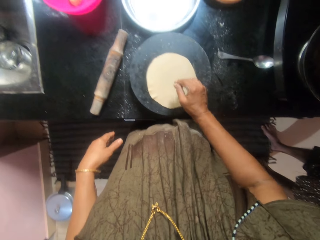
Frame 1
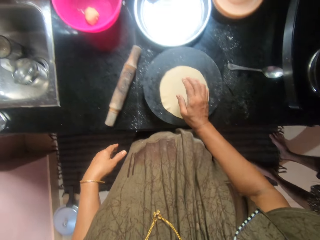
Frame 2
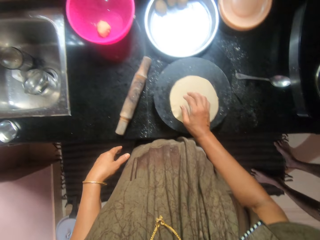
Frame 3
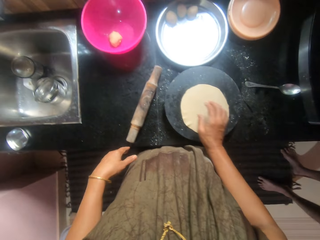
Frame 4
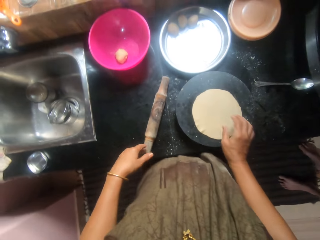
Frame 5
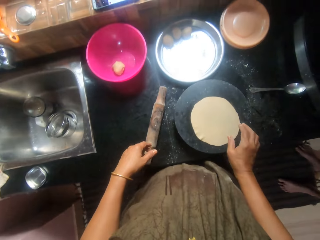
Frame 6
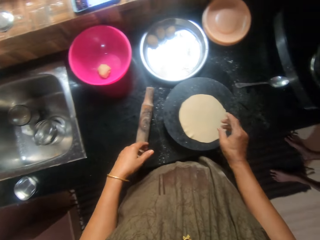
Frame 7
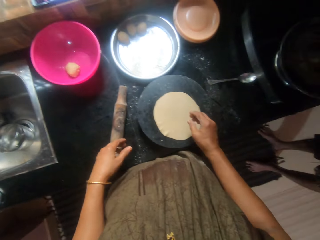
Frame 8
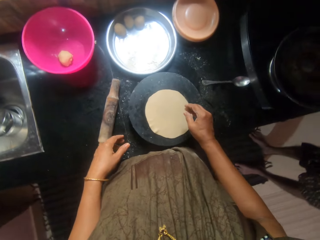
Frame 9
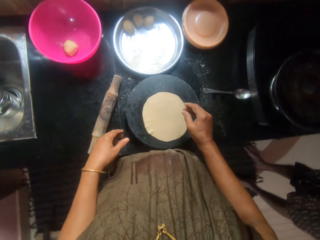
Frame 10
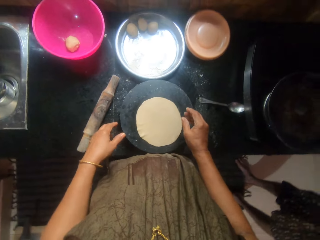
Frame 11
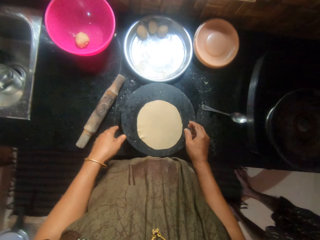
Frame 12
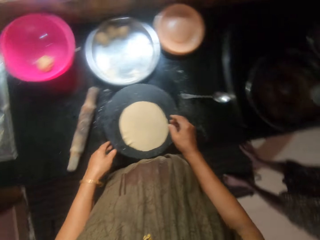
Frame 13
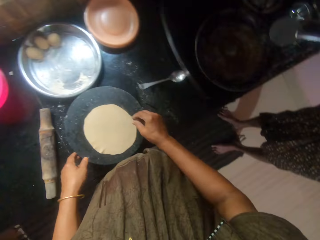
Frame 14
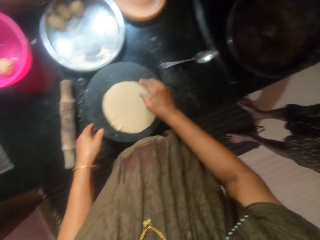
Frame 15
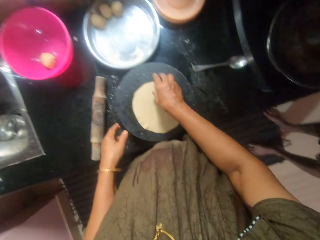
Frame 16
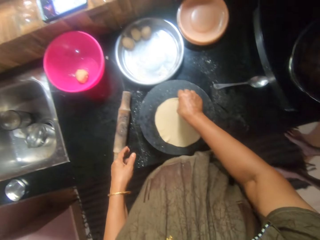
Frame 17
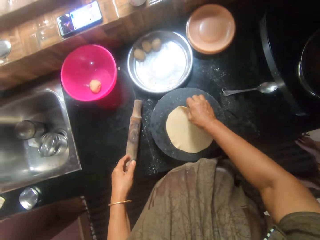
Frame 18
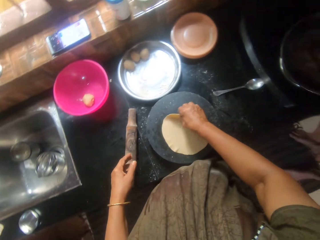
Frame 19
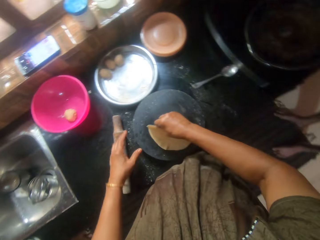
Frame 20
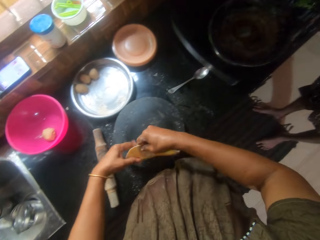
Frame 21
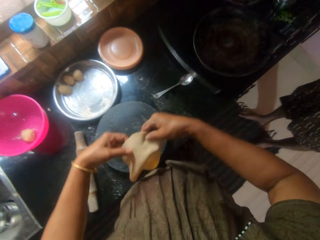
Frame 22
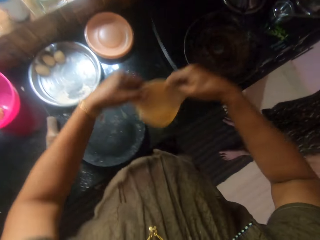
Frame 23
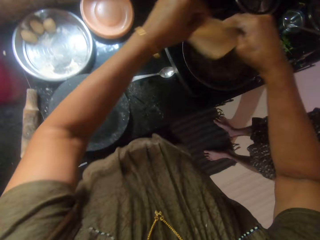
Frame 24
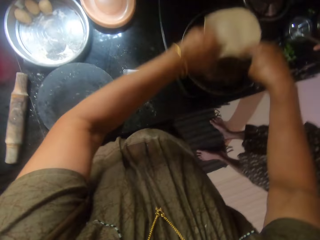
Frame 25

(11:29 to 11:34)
The camera wearer looks around the kitchen. They pick the dough from the pastry board. They place the roti on the pan.

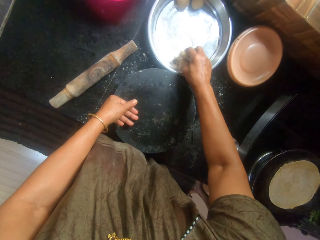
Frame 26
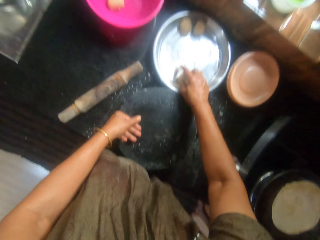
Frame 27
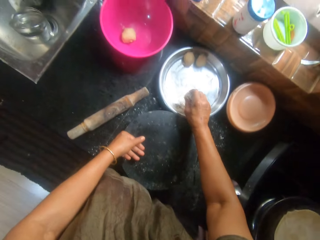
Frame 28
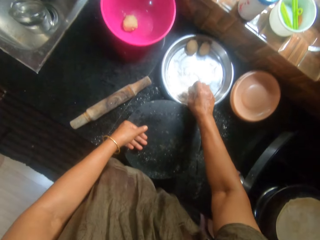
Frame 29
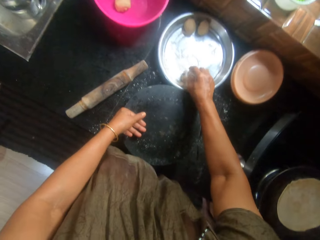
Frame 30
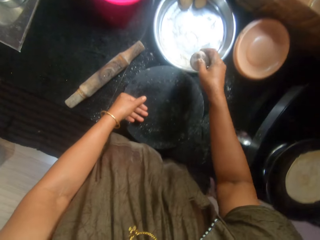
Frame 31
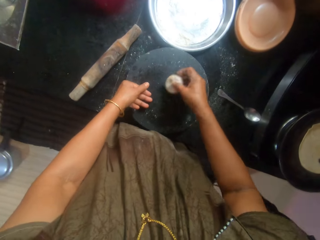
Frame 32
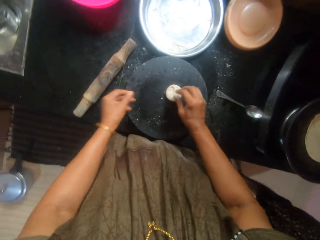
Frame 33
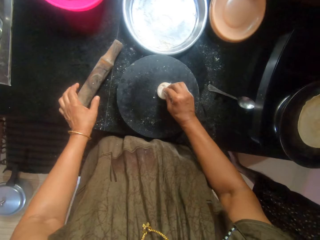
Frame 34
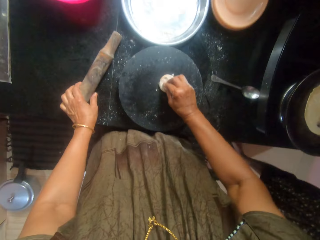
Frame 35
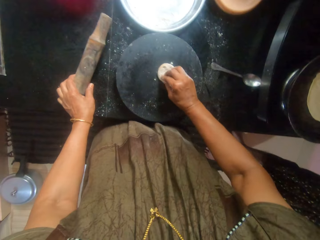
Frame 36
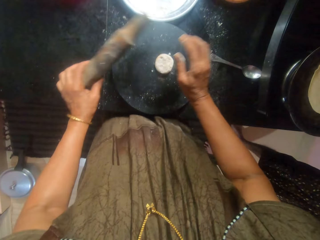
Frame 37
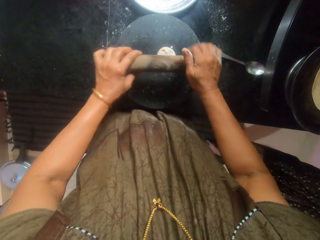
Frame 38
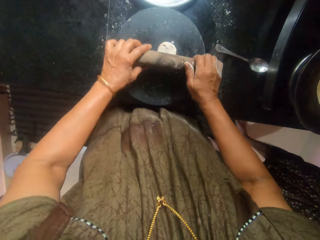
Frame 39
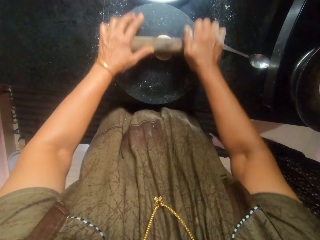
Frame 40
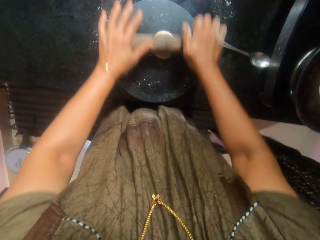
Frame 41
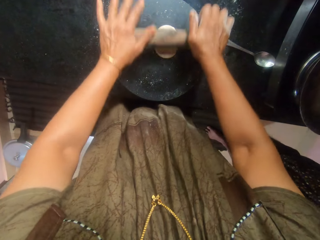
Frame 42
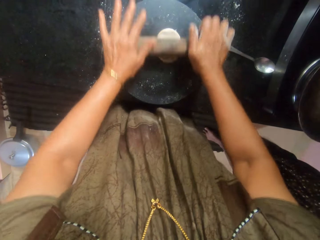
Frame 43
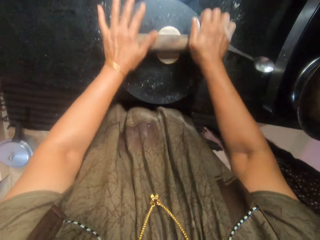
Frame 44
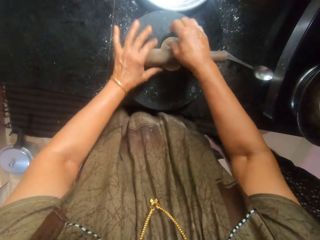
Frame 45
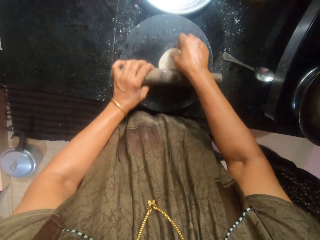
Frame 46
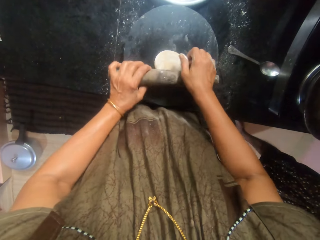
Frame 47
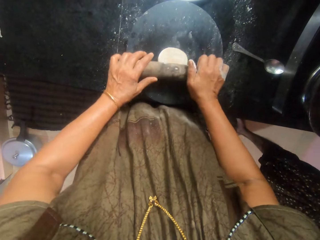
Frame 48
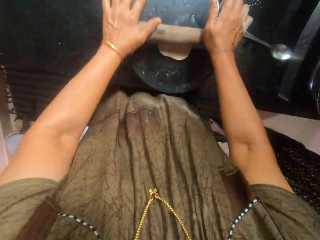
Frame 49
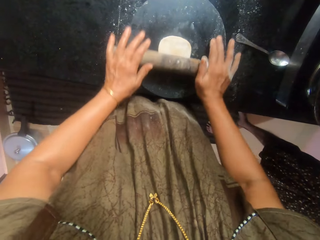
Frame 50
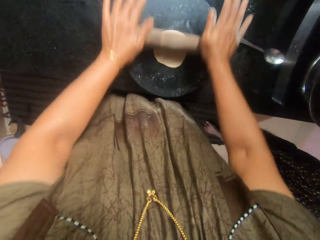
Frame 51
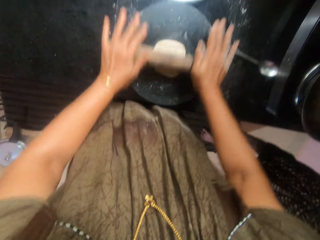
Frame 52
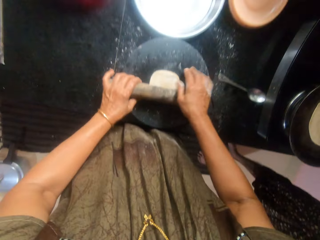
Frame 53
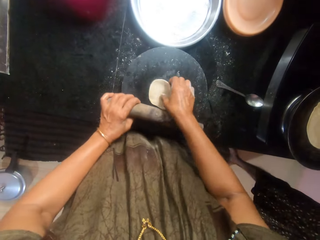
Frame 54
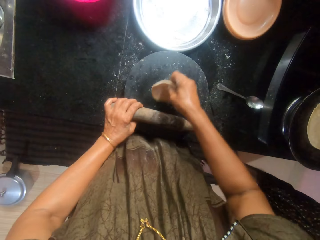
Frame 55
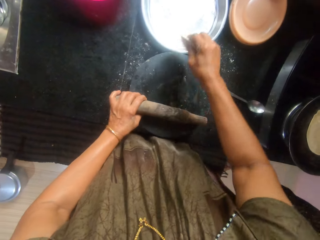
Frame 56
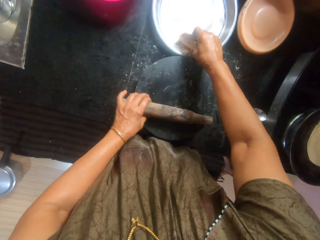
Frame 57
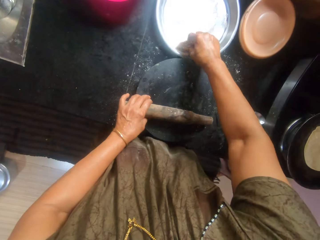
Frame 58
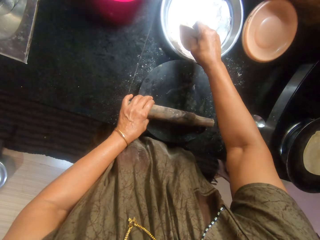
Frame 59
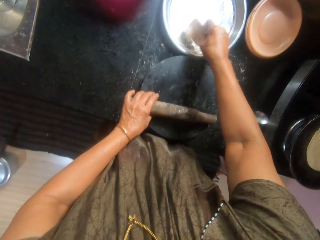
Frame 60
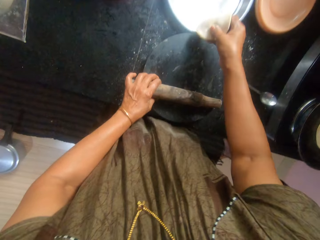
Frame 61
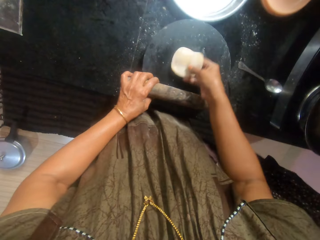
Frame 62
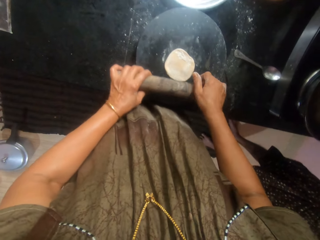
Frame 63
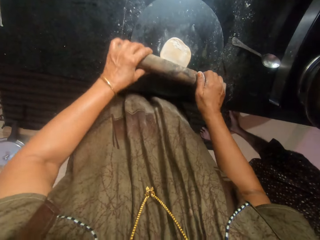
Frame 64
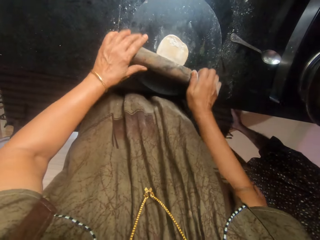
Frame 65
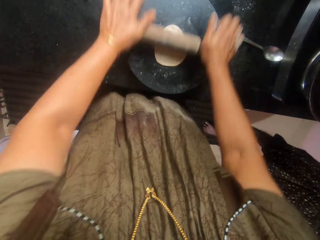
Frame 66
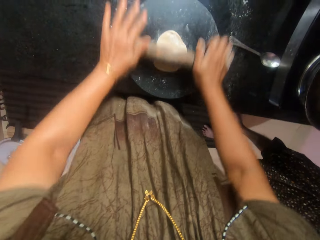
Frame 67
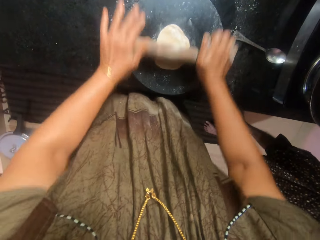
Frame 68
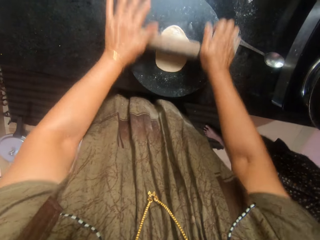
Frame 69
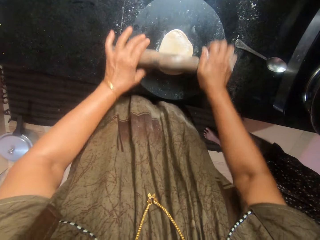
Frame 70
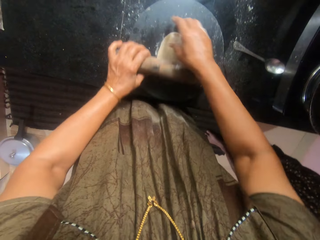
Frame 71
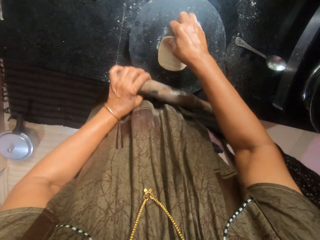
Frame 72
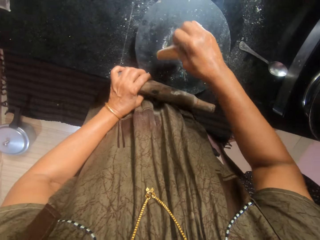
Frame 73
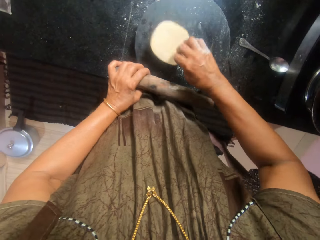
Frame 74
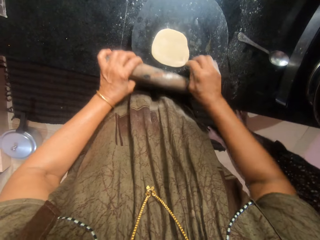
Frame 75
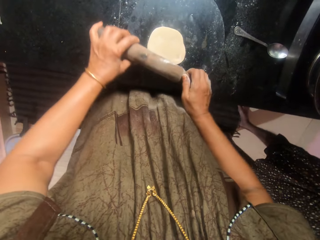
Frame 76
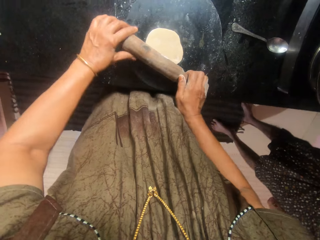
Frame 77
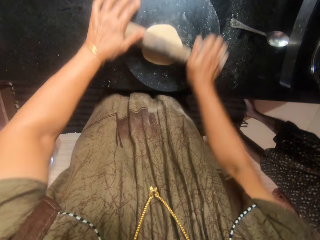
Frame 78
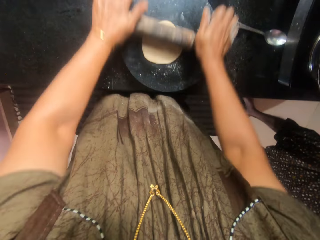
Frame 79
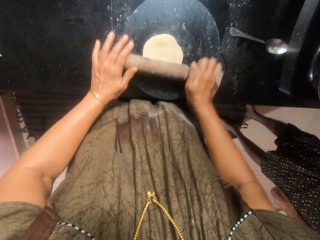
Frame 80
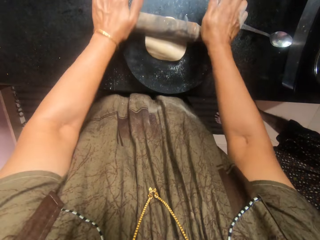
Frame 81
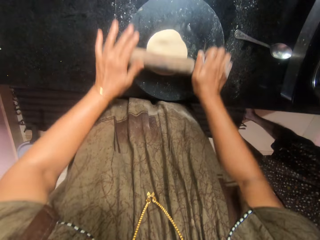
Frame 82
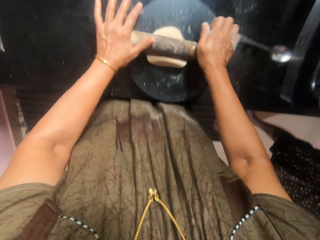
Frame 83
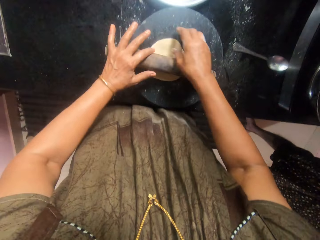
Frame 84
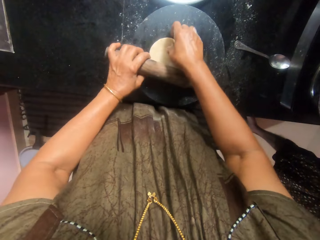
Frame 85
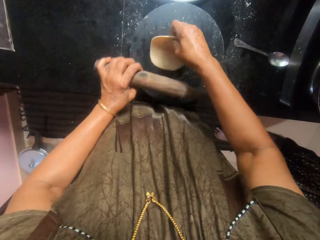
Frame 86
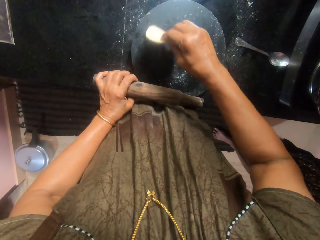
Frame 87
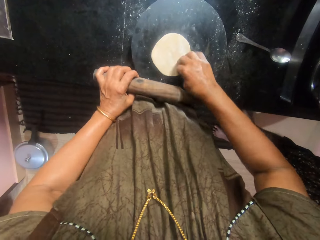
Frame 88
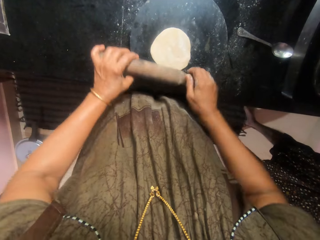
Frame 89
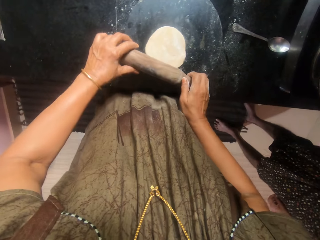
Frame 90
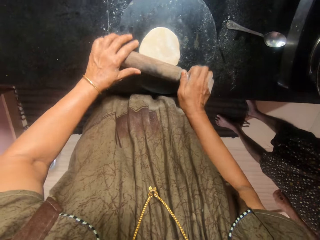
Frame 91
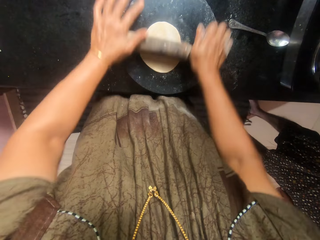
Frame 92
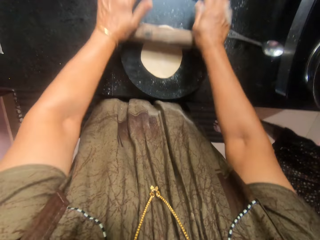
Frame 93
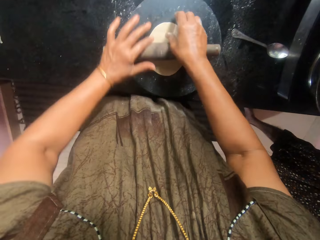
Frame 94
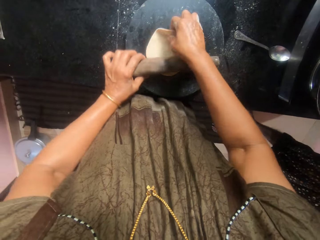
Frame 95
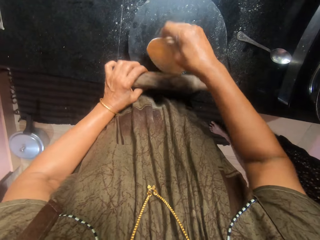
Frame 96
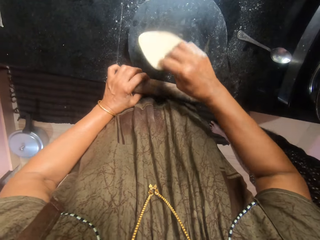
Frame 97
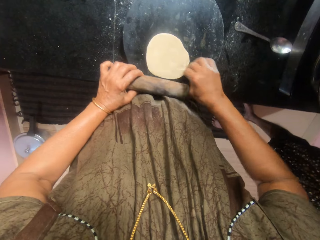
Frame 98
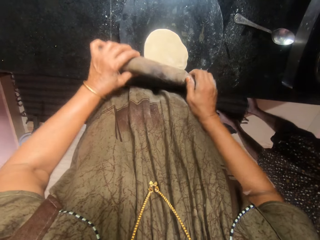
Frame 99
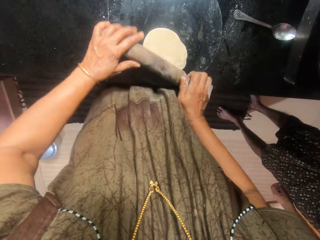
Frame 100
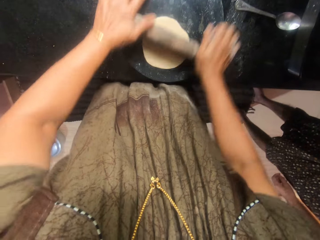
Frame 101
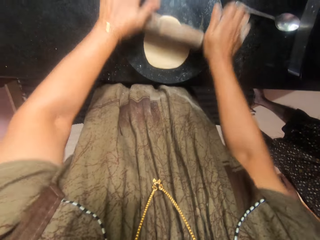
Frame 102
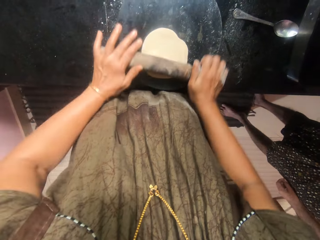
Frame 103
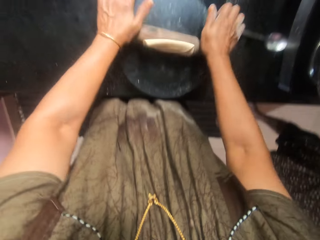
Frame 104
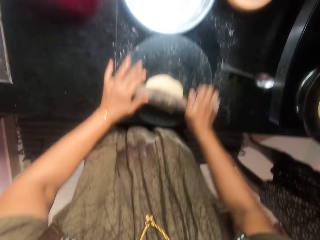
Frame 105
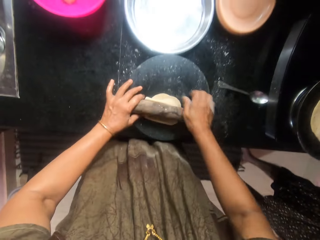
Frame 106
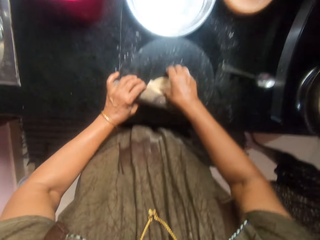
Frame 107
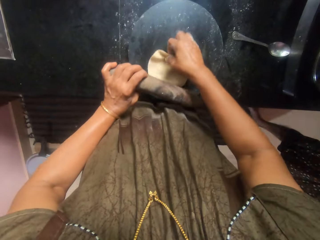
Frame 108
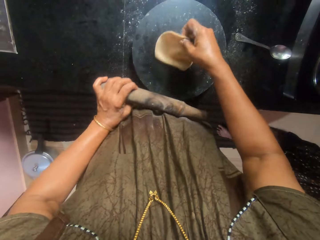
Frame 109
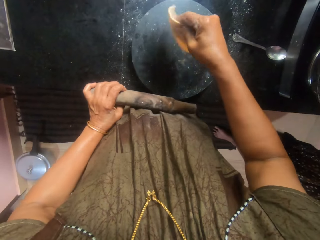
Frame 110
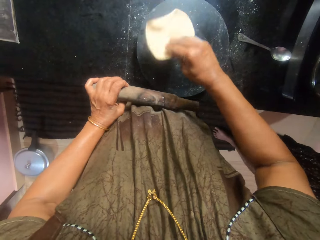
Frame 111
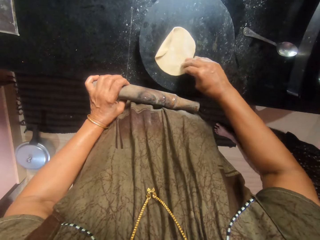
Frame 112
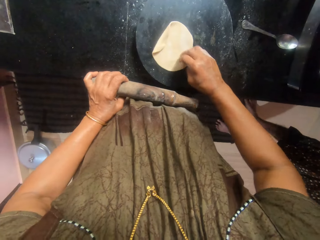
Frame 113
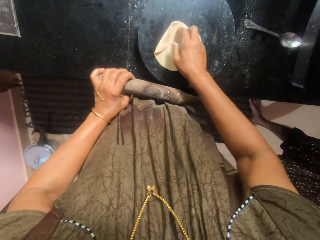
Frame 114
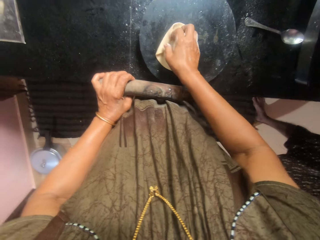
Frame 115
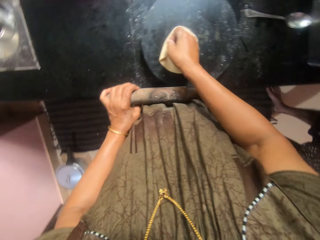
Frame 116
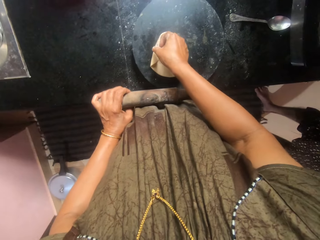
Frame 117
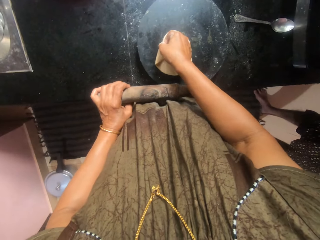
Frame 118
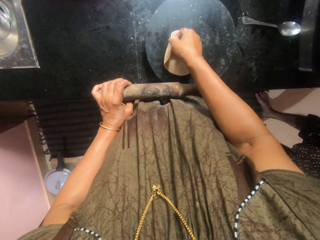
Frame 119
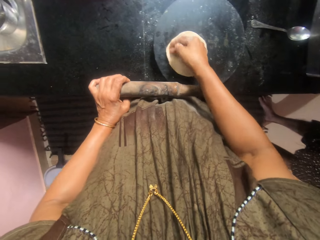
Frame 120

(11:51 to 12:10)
The camera wearer applies flour on the dough ball. They place the dough on the pastry board. They pick the rolling pin from the countertop. They flatten the dough with the rolling pin. They rotate the dough. They flatten the dough with the rolling pin. They pick the dough from the pastry board. They mix the dough with flour inside the tray. They place the dough on the pastry board. They flatten the dough with the rolling pin. They turn the dough upside down. They flatten the dough with the rolling pin. They turn the dough upside down. They flatten the dough with the rolling pin. They turn the dough upside down. A man stands in the kitchen. The camera wearer flattens the dough with the rolling pin. They turn the dough upside down. They straighten the dough.
